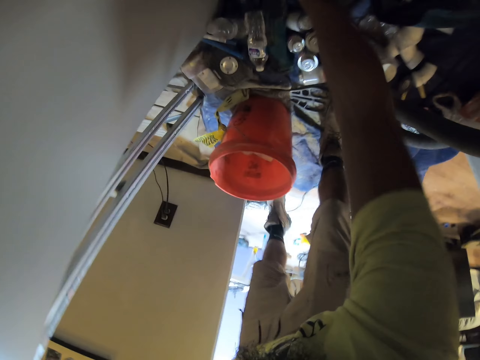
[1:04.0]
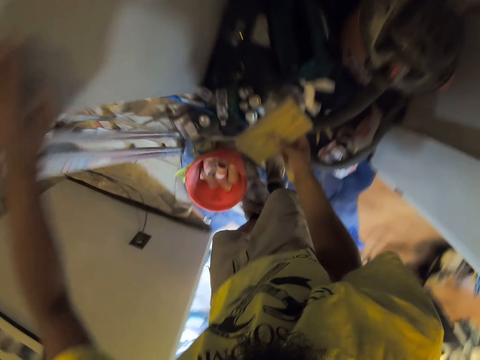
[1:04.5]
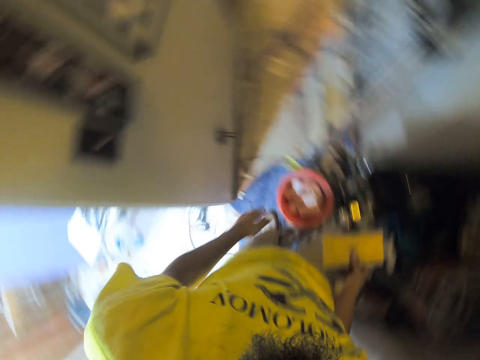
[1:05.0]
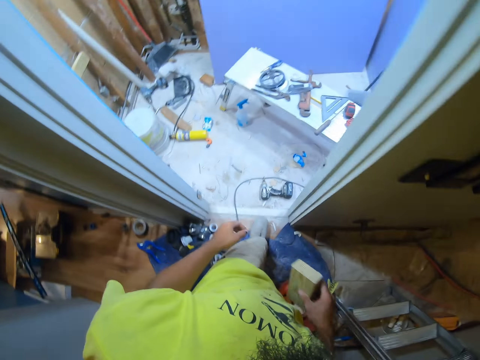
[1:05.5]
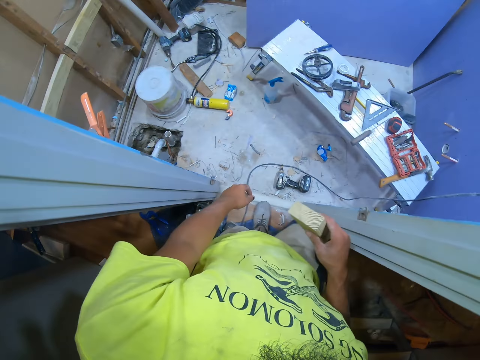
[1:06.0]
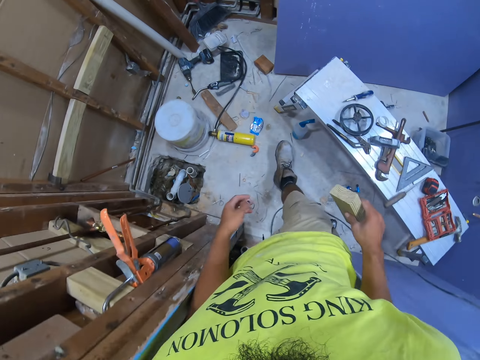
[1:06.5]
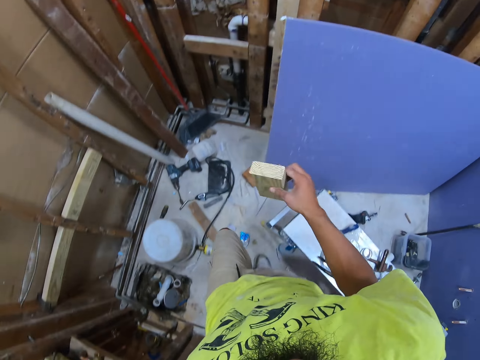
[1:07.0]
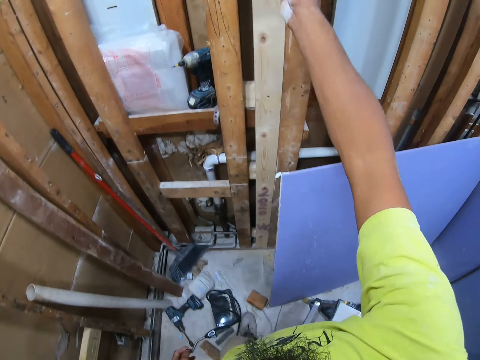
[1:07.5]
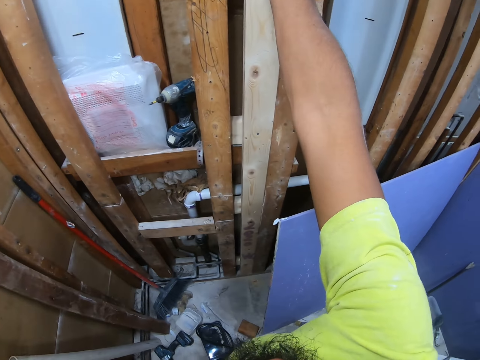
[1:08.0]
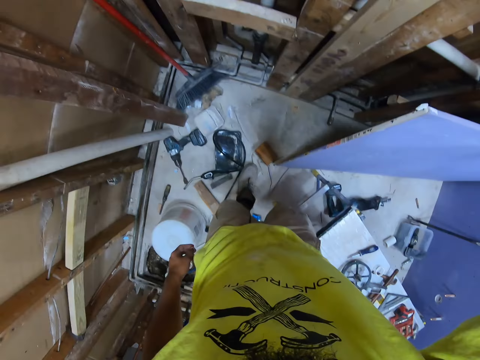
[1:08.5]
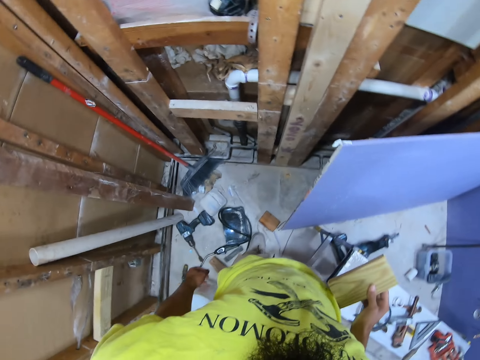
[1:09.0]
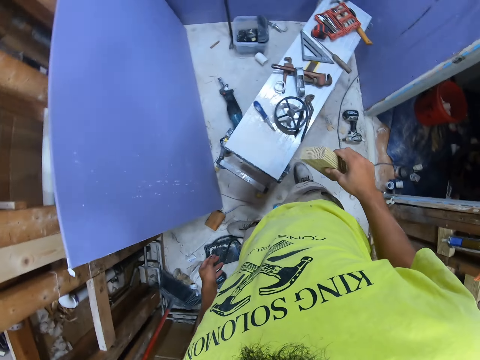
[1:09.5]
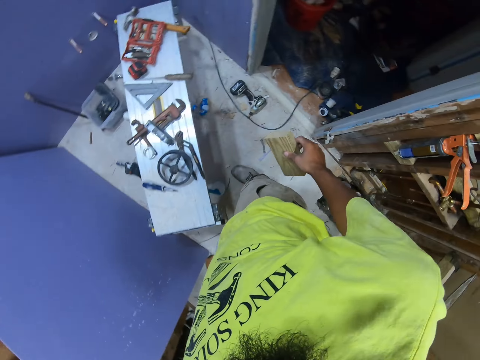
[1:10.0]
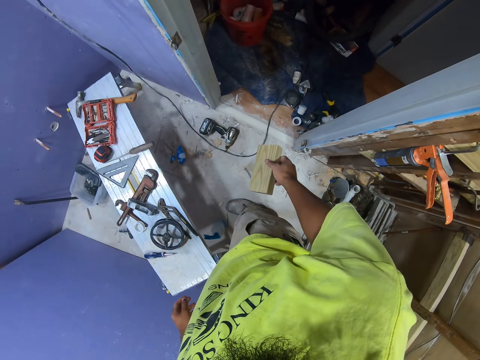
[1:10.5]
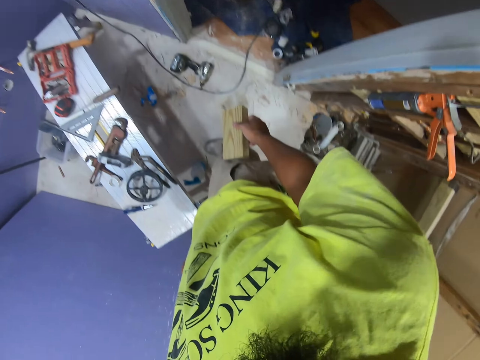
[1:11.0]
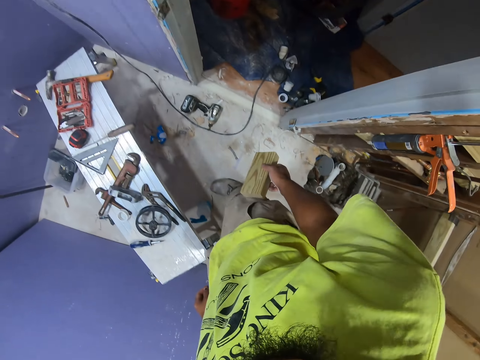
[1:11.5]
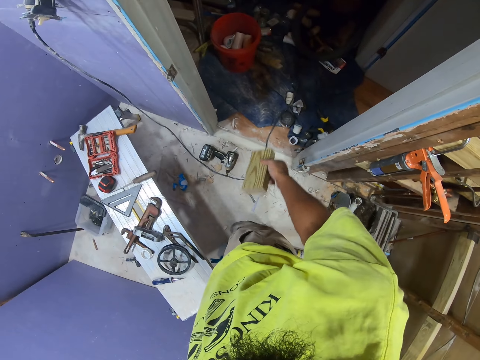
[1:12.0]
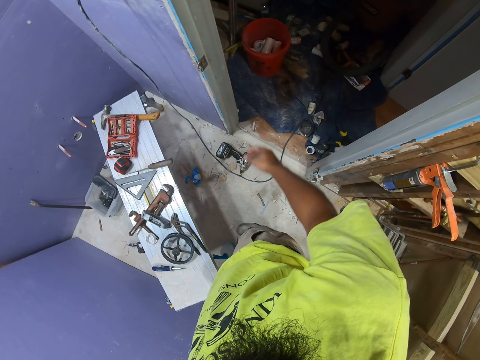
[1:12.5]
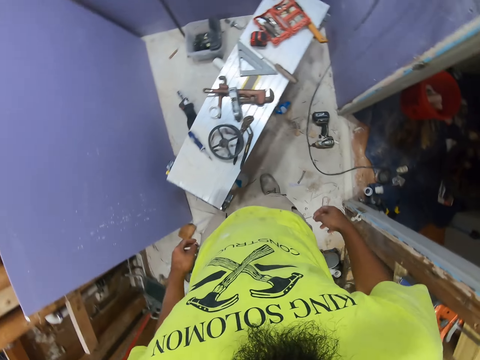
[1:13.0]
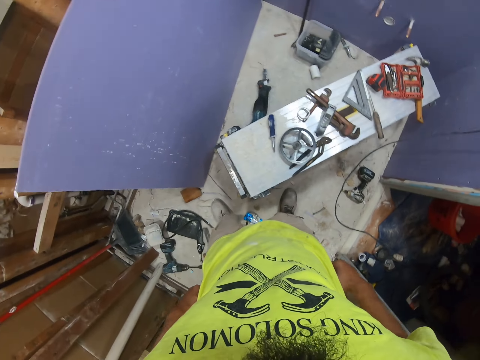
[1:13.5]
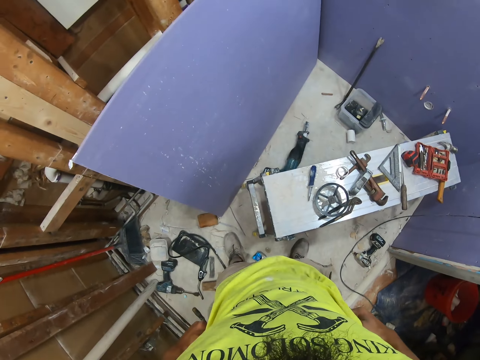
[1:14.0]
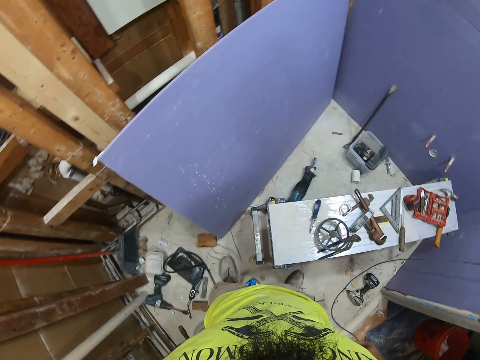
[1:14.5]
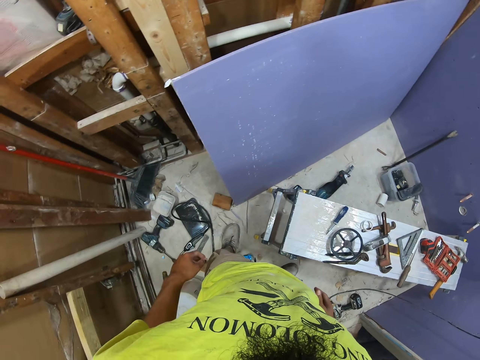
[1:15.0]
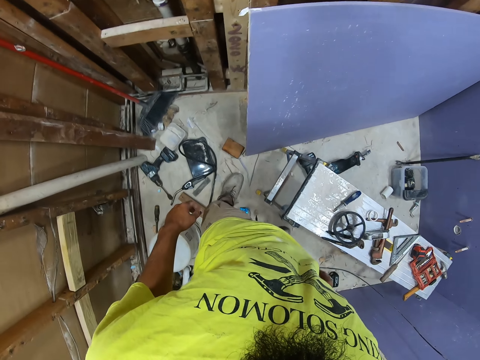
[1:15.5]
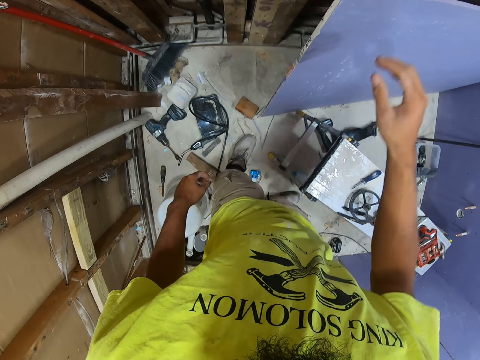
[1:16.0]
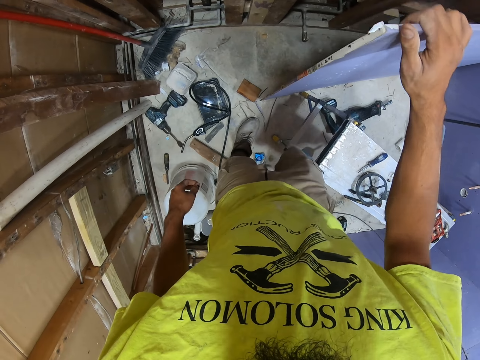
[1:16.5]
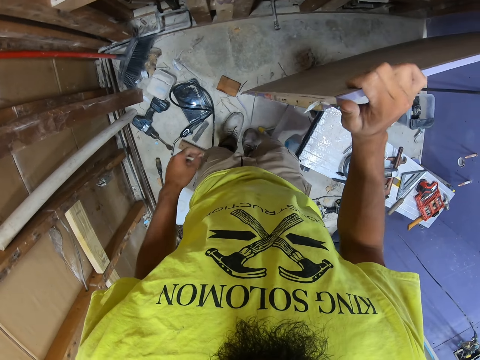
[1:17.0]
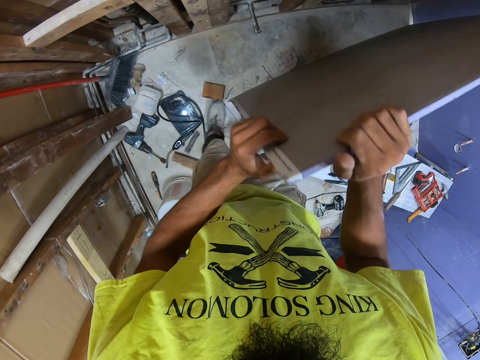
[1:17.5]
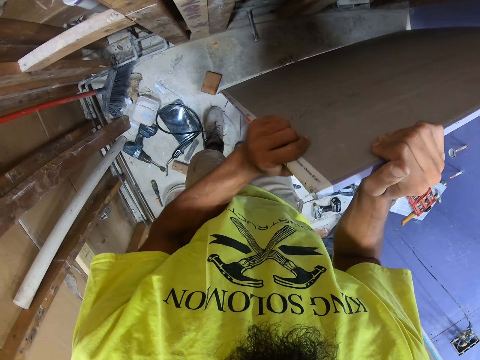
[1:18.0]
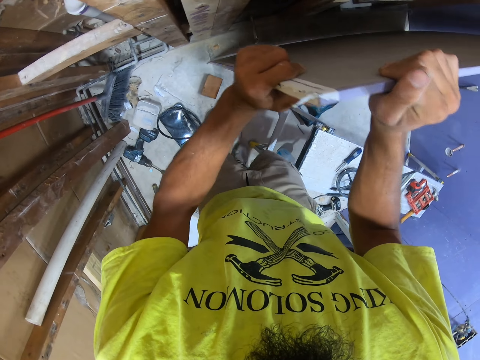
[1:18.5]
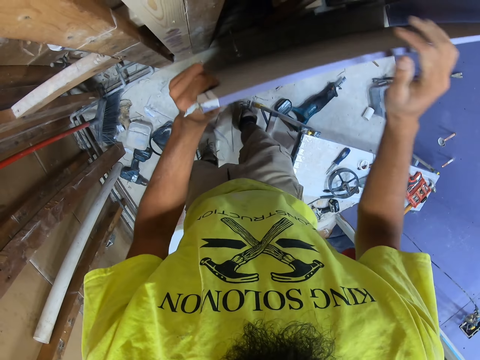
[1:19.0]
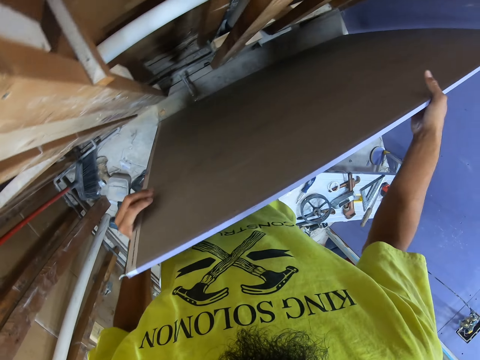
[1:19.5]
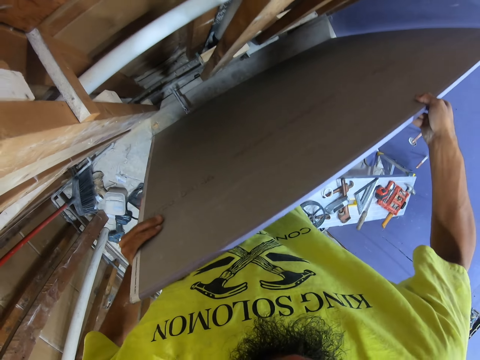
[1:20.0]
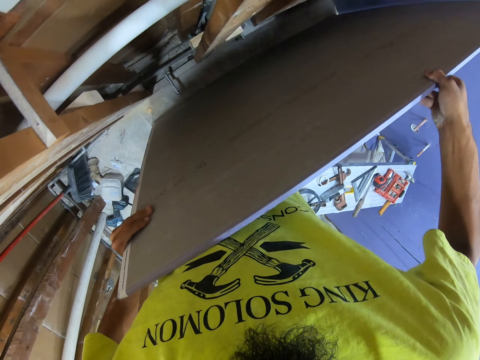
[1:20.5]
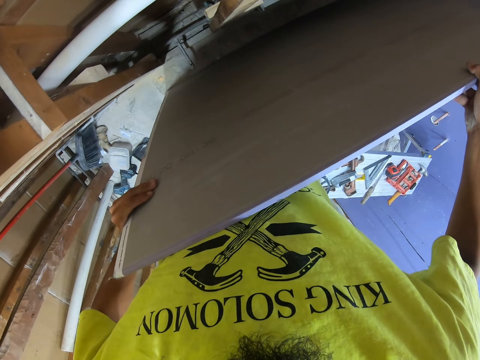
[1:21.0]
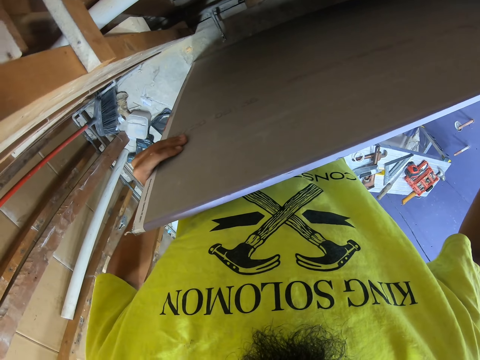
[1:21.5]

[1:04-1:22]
The camera wearer bends. They take a small blockboard or small wood. They walk to the other room. They raise their hand. They try to fix the small blockboard on the wooden wall. They place the small wood on the studs. They remove the small blockboard. They throw the blockboard in the other room. They look around the room. They hold their waist and remove their hand from the waist. They hold the drywall. They touch the blockboard with one hand. They drag the drywall on the floor. They hold the blockboard with both hands.

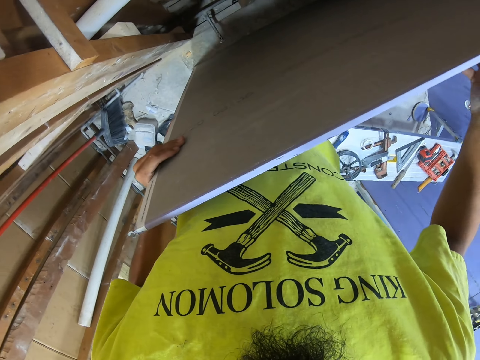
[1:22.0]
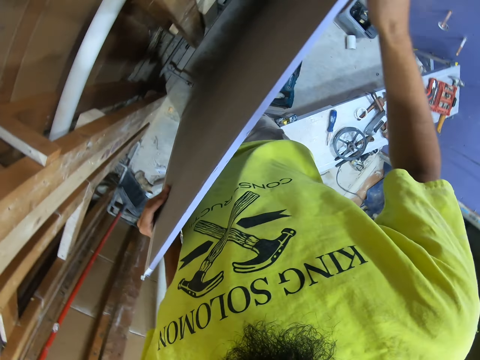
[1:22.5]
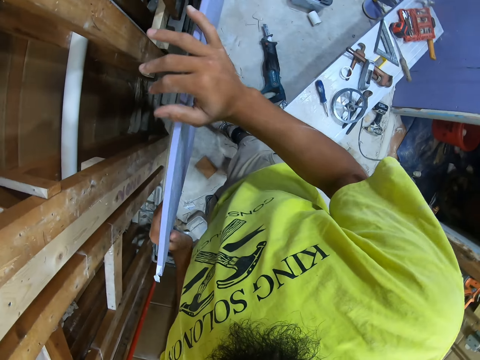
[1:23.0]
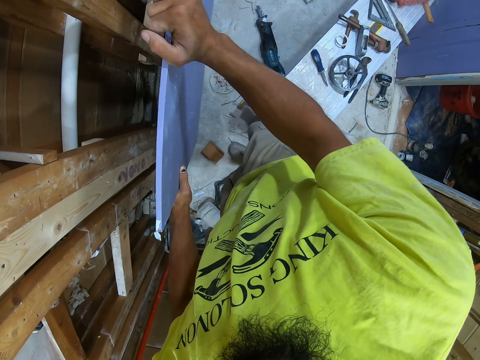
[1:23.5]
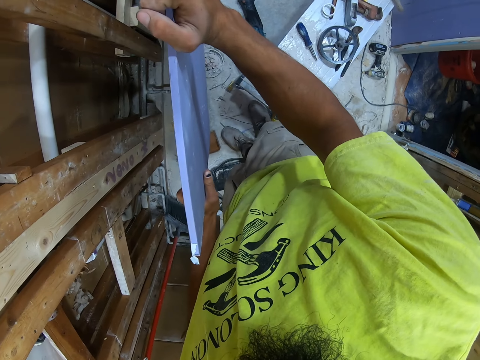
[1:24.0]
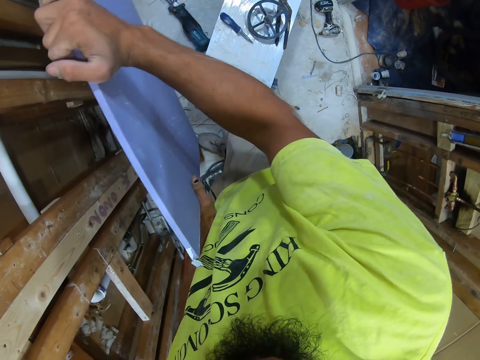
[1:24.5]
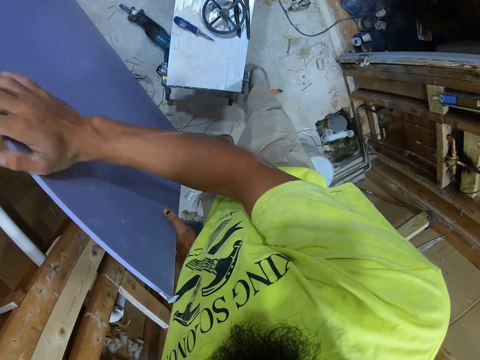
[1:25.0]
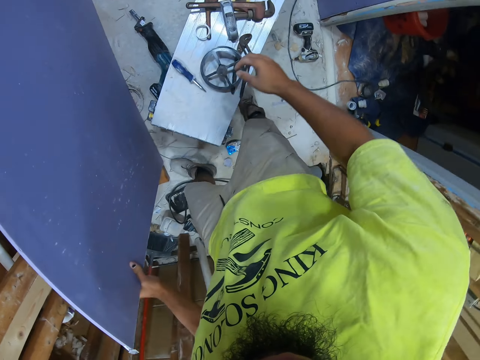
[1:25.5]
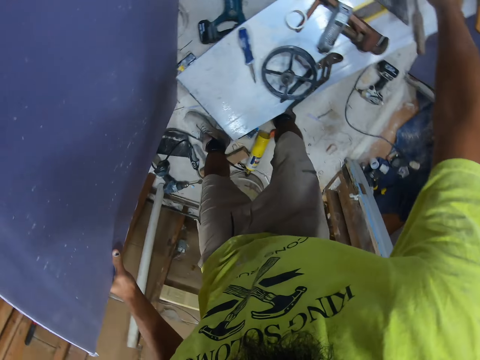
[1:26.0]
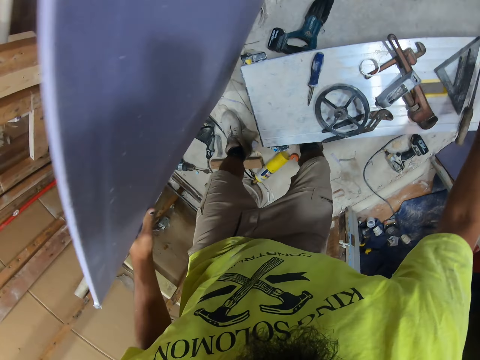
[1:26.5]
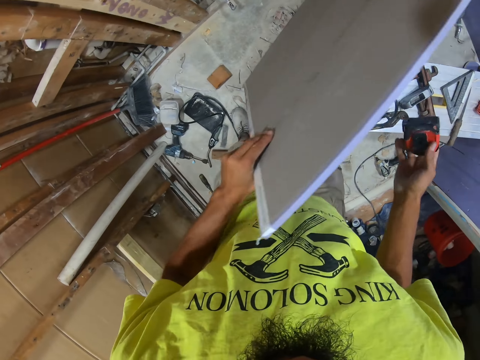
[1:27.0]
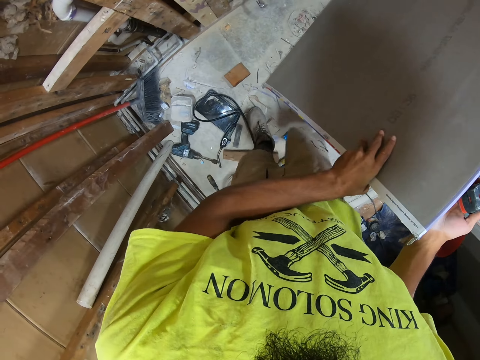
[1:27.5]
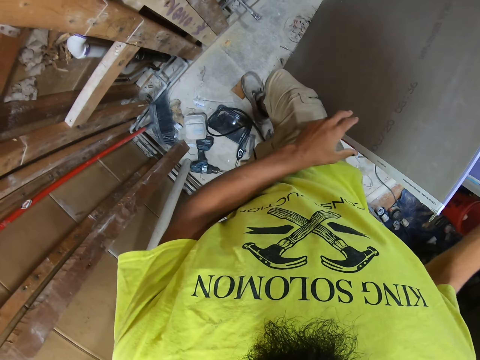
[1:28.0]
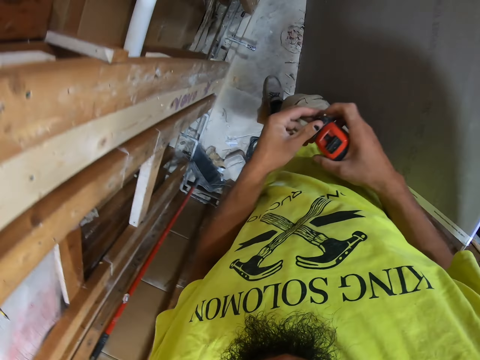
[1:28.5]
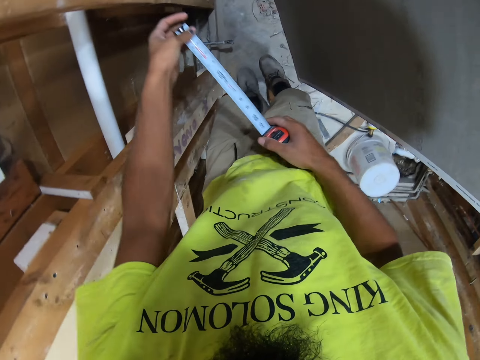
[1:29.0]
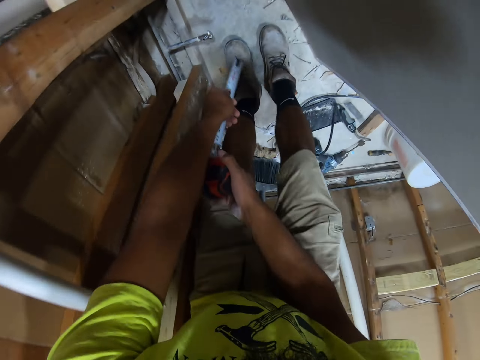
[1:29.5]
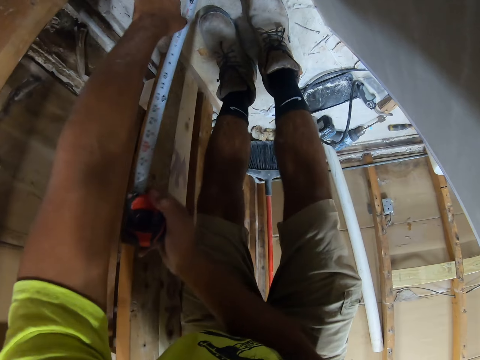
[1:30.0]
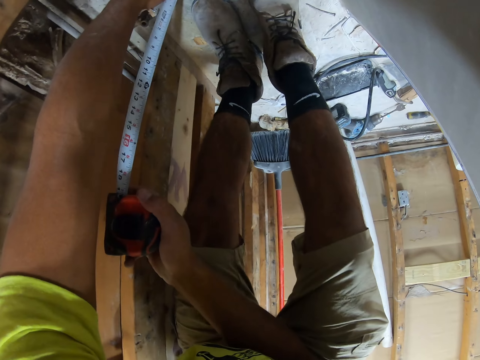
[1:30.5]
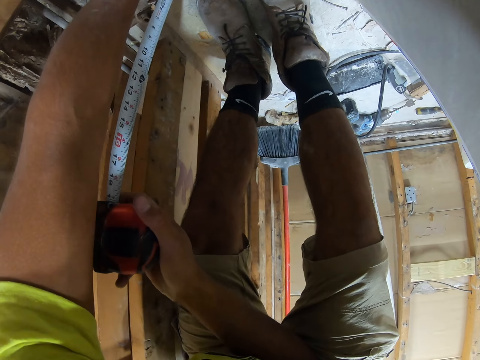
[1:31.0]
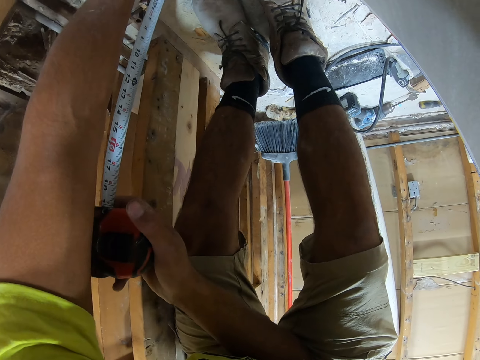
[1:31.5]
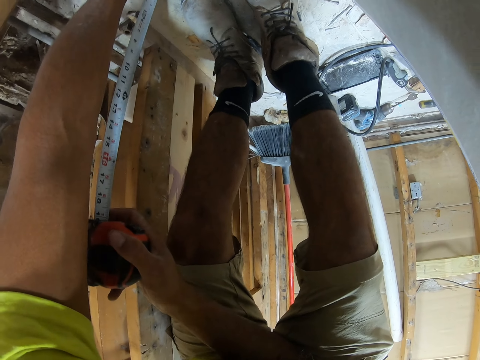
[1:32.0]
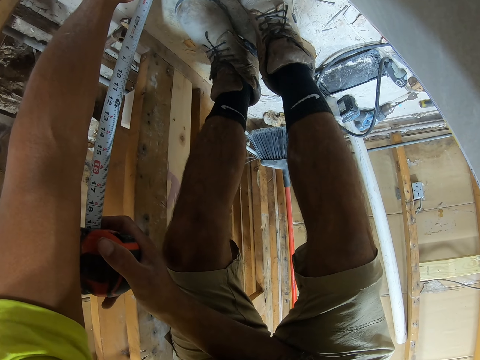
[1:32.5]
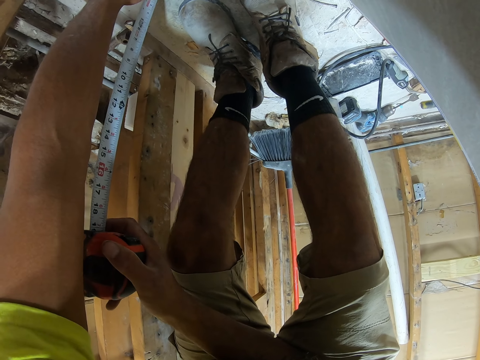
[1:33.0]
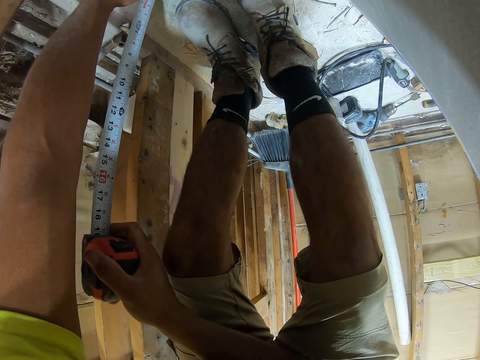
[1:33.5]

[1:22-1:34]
The camera wearer moves the blockboard. They take the tape measure from the table. They place the drywall on the table. They lean the blockboard on the table. They bend and measure the wooden wall.
